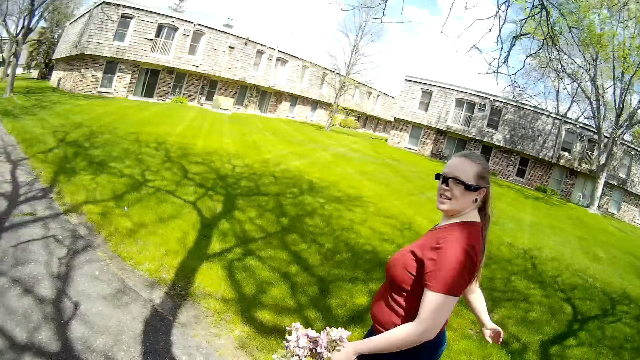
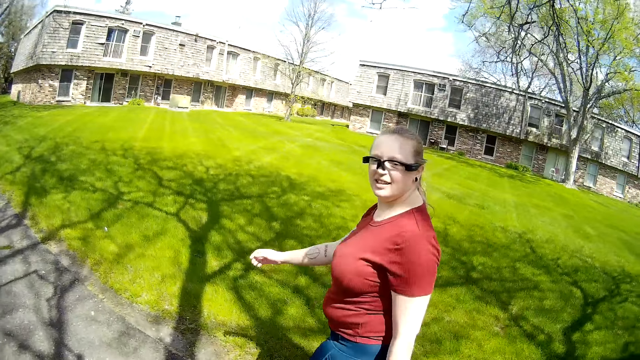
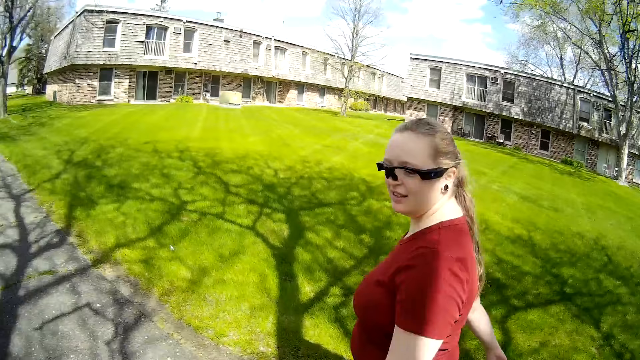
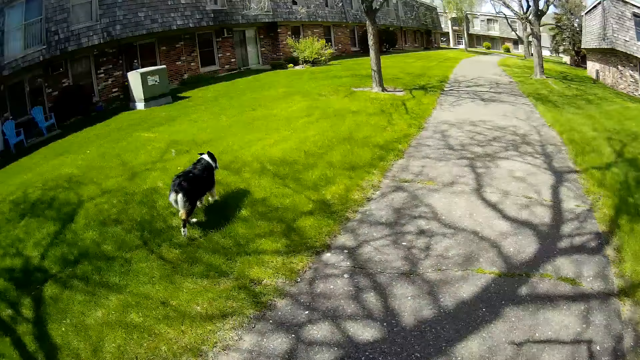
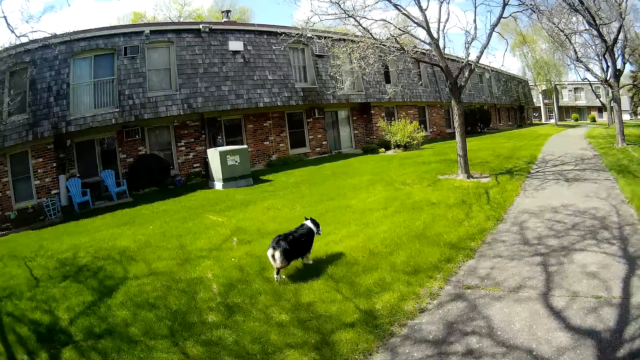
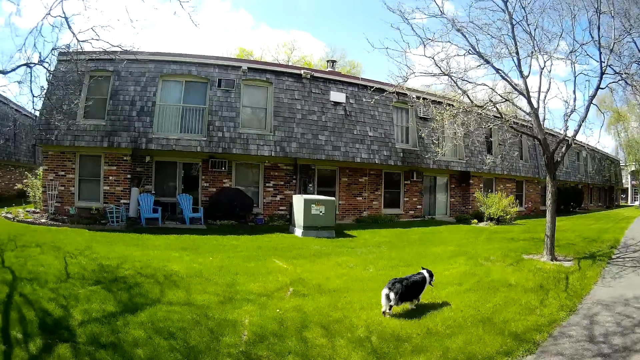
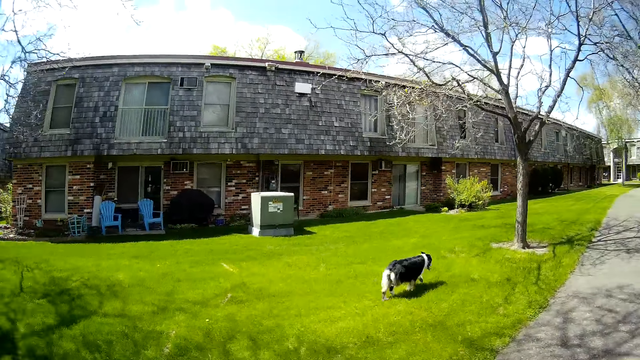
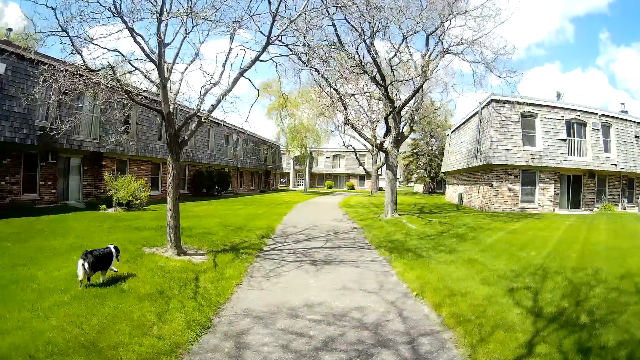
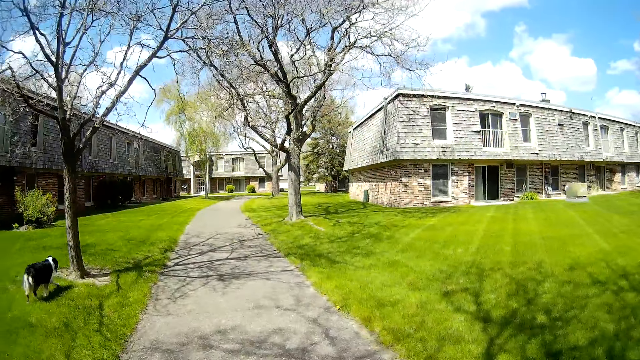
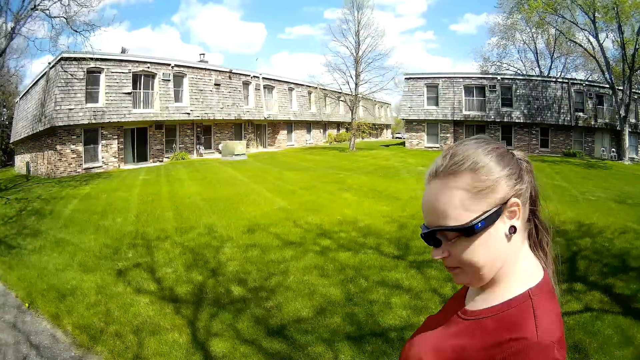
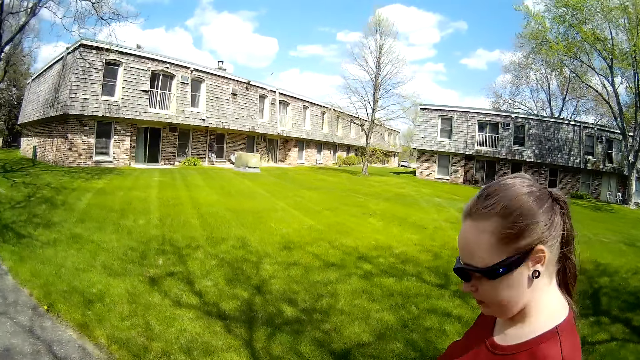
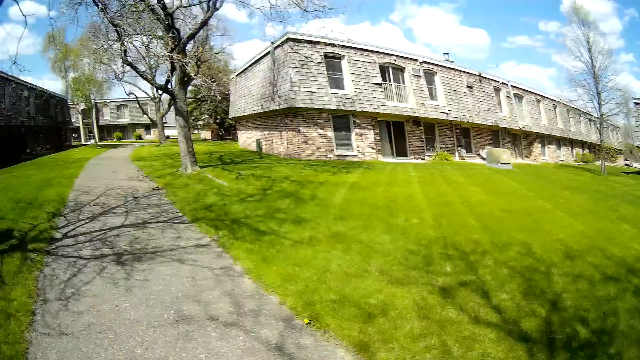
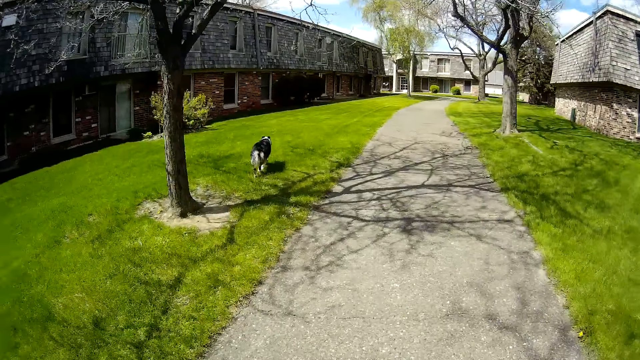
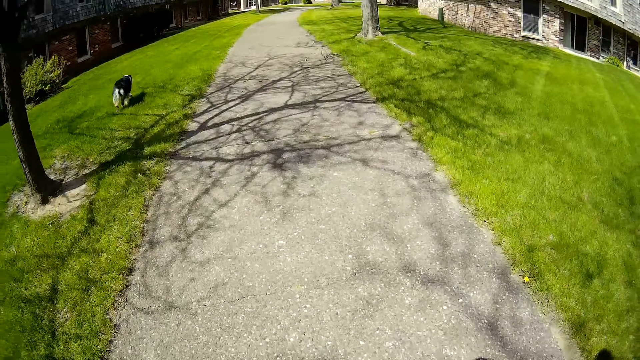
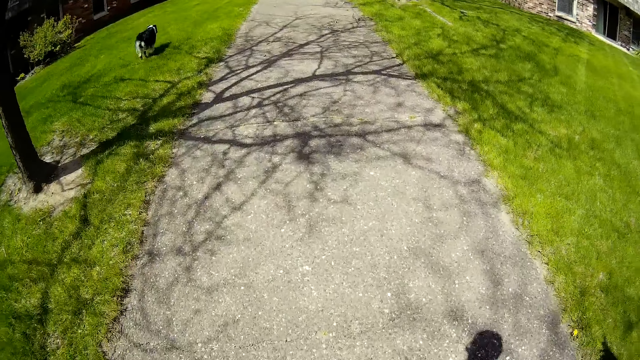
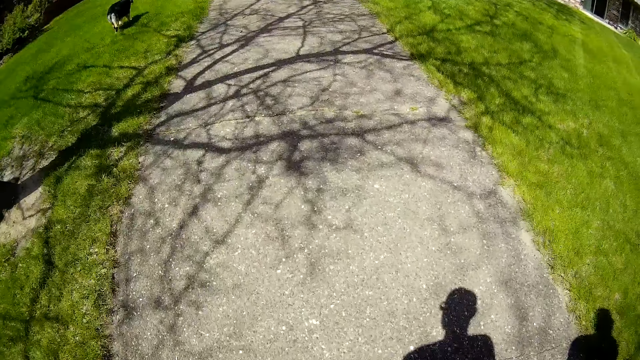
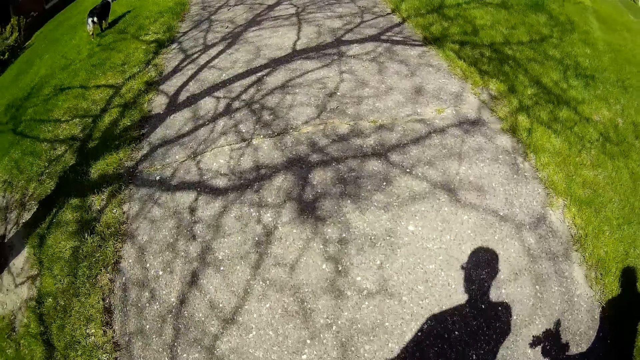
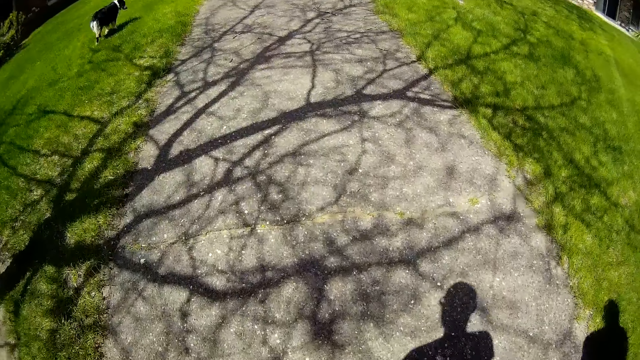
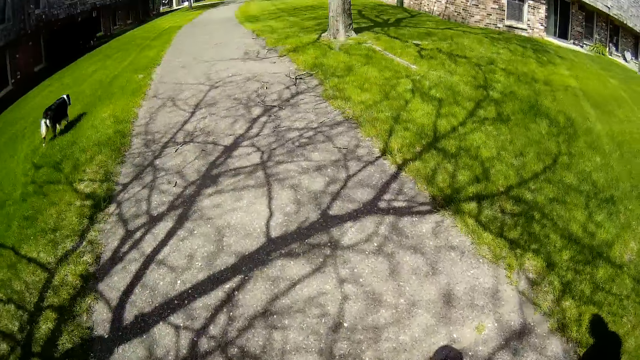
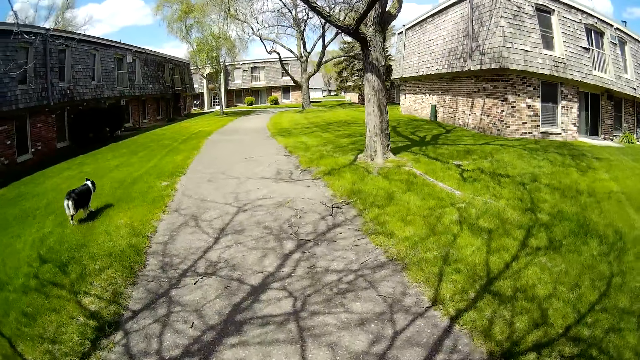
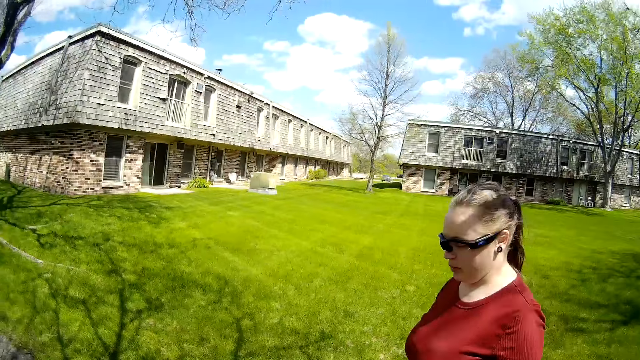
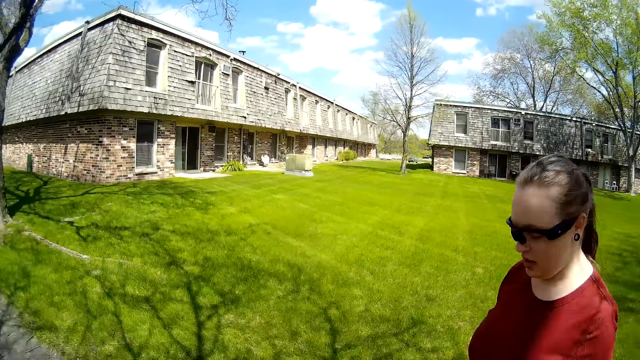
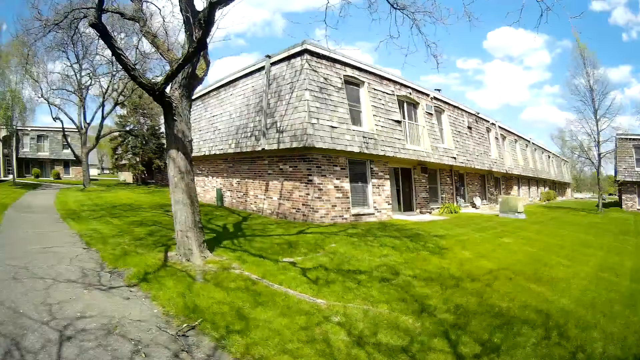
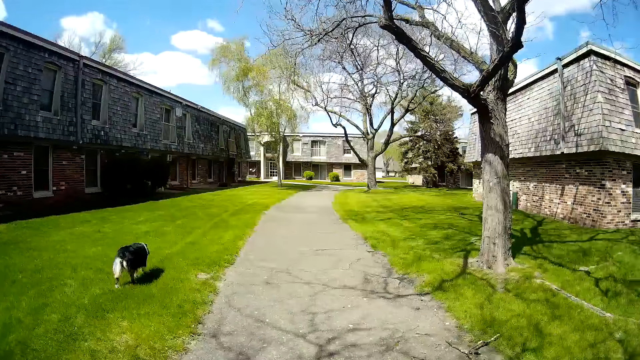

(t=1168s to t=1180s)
The dog walks towards a tree. The woman interacts with the camera wearer.

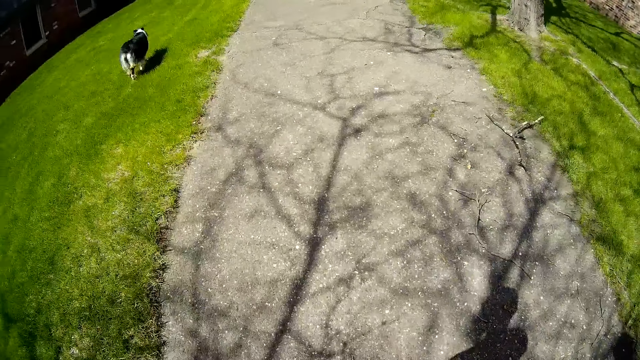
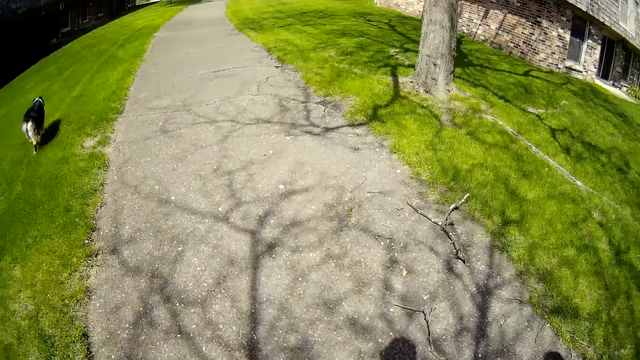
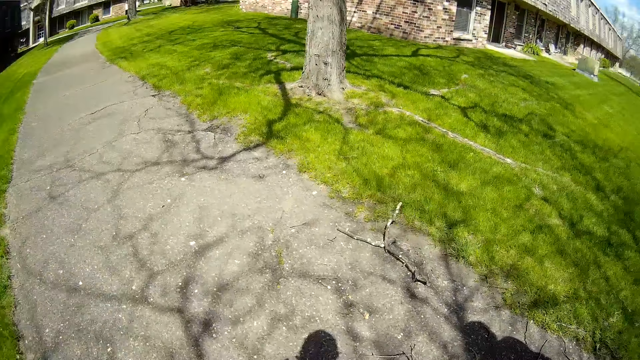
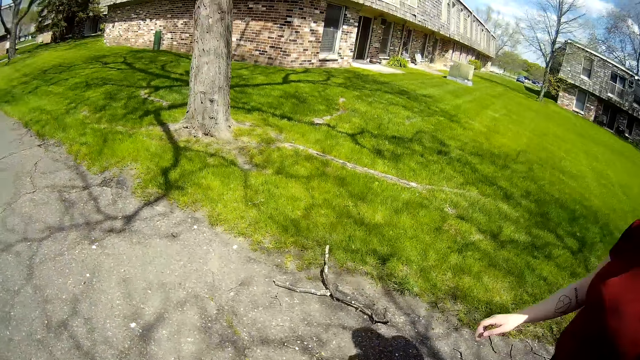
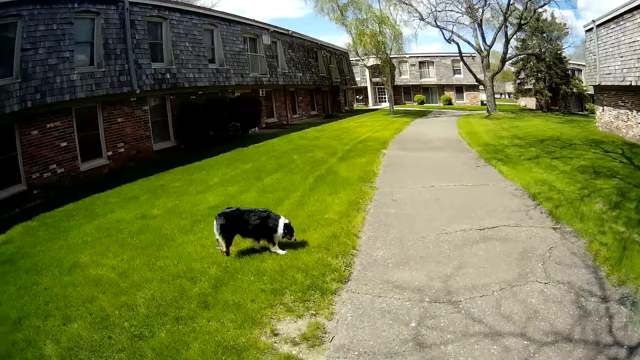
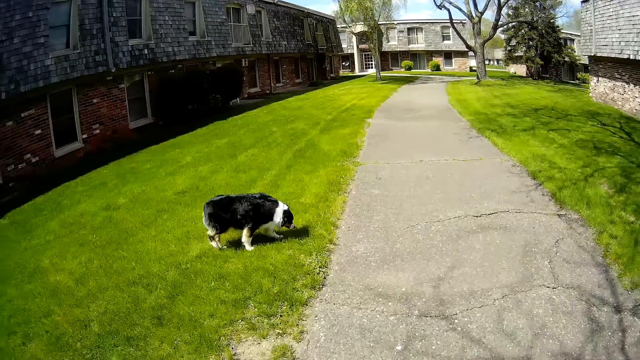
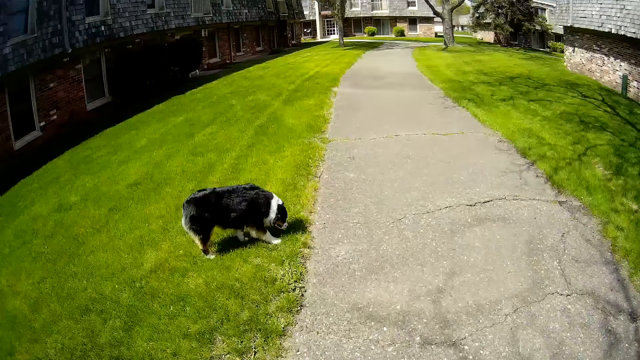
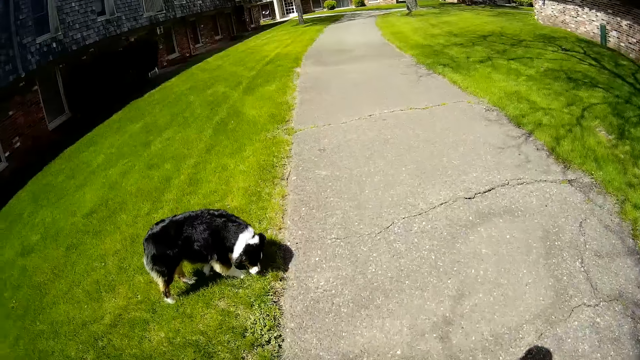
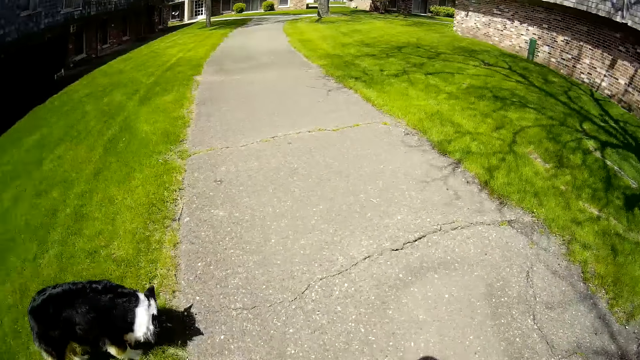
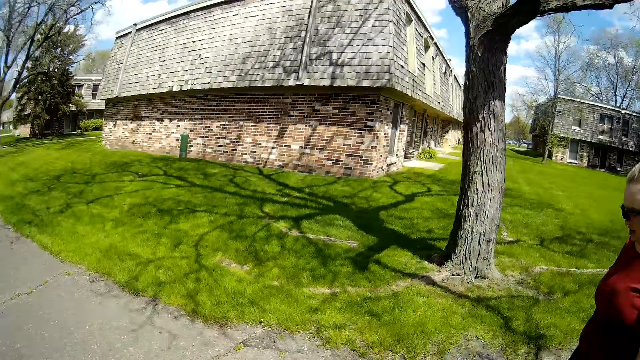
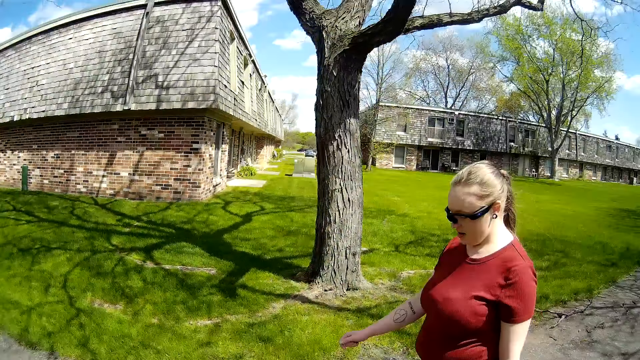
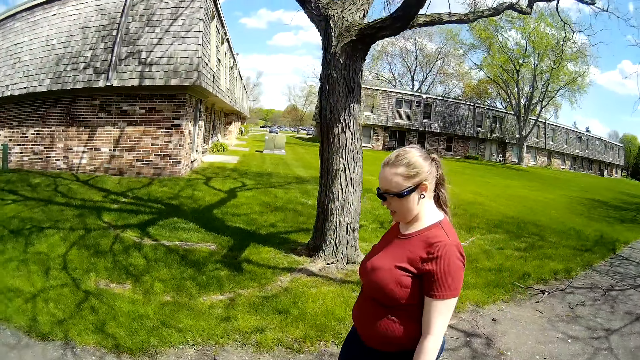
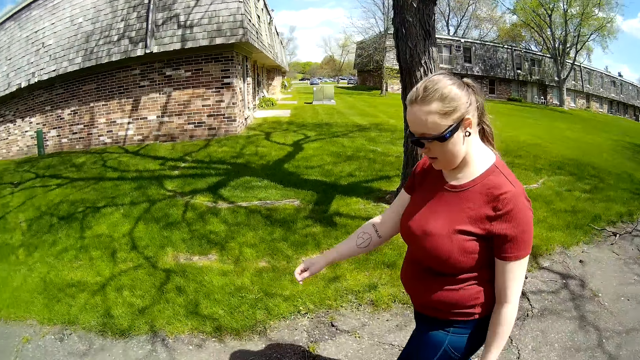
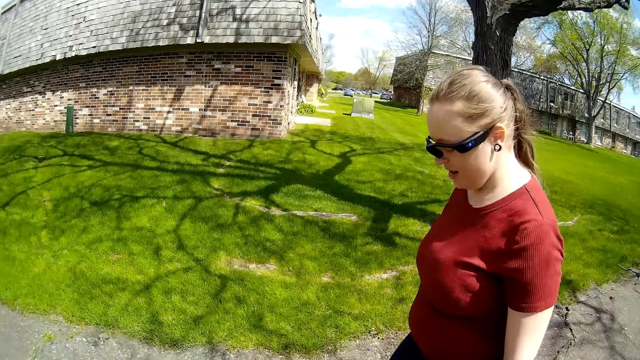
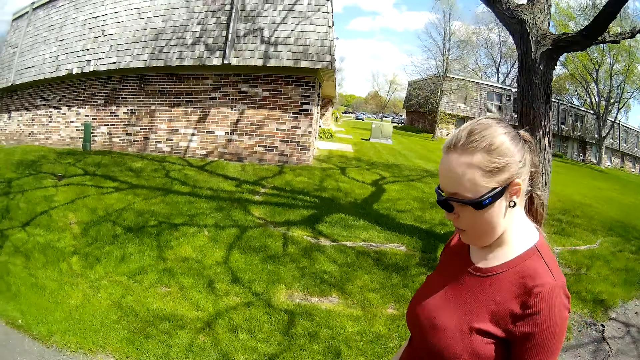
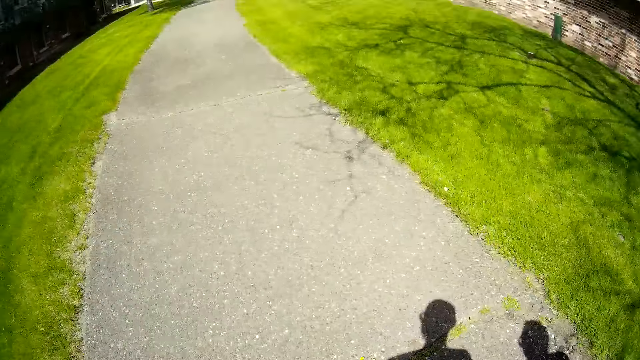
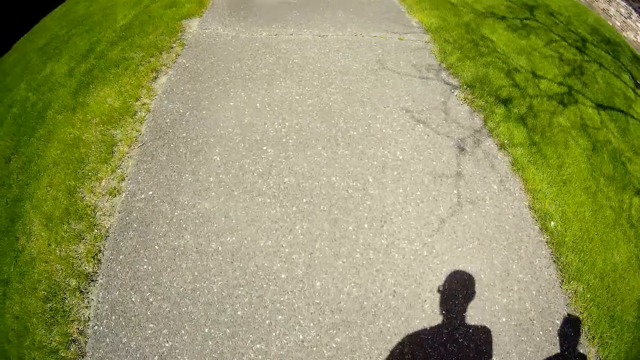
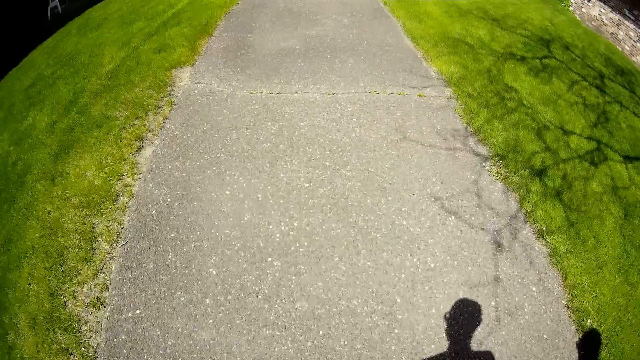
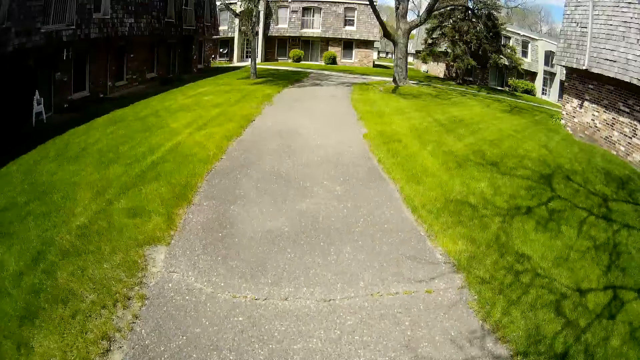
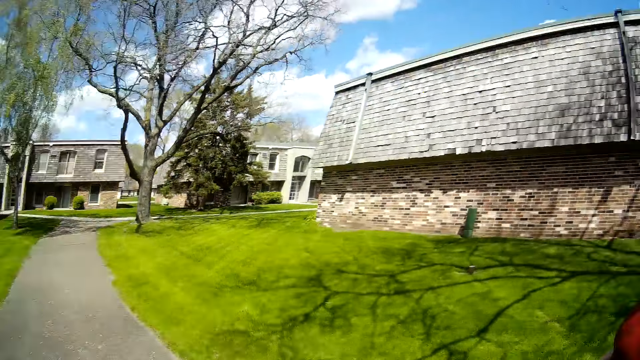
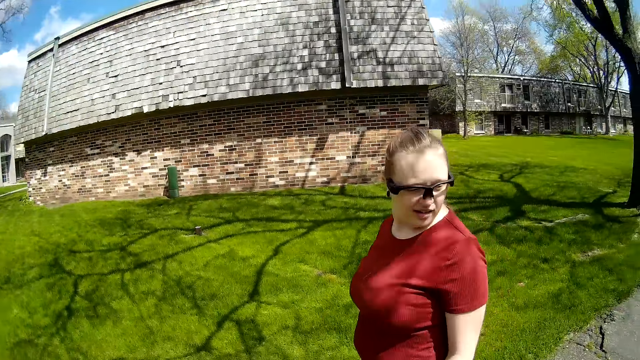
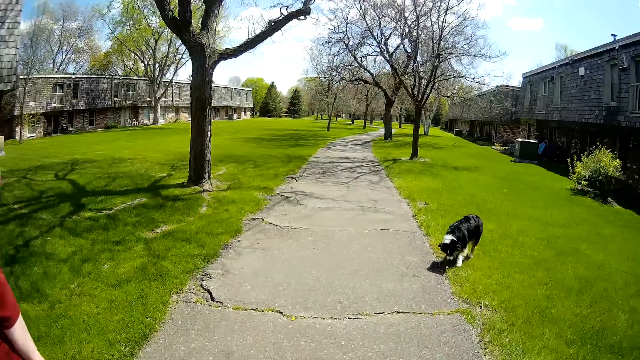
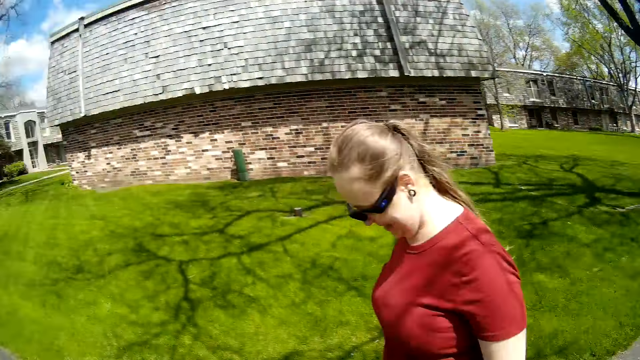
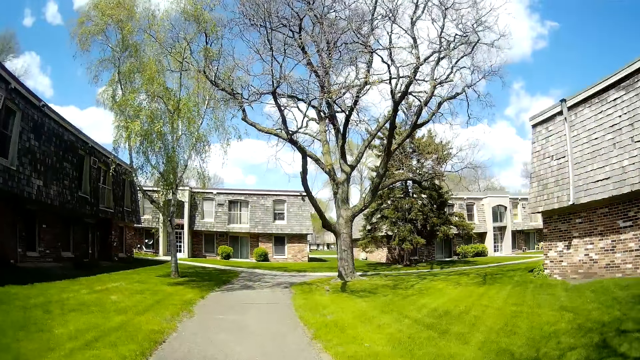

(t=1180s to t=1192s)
The dog stops walking.
